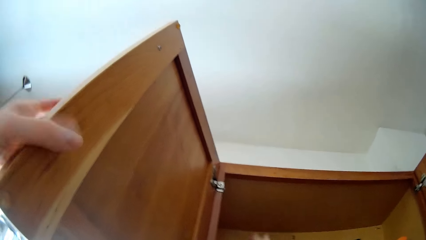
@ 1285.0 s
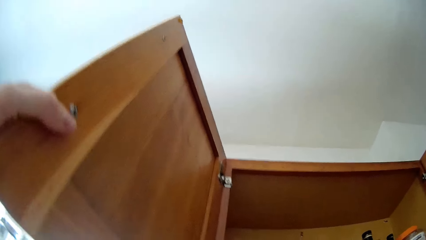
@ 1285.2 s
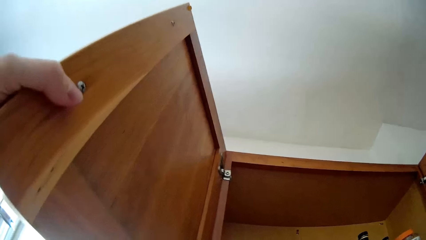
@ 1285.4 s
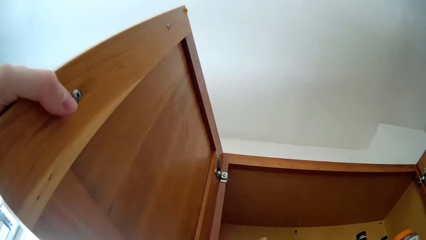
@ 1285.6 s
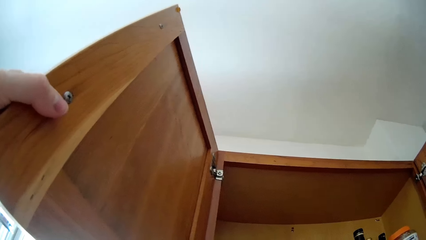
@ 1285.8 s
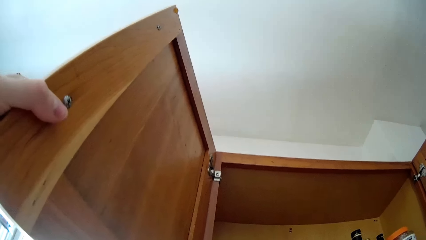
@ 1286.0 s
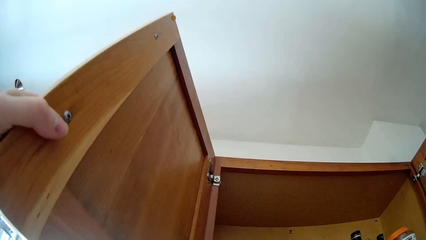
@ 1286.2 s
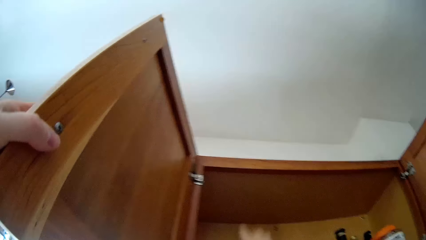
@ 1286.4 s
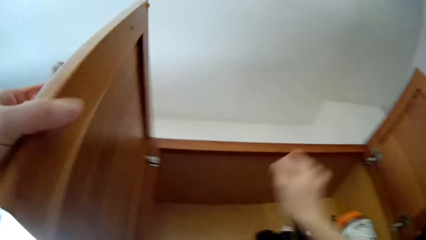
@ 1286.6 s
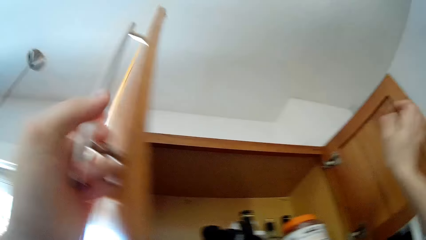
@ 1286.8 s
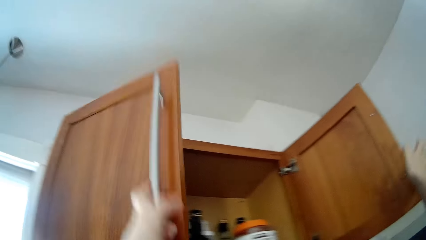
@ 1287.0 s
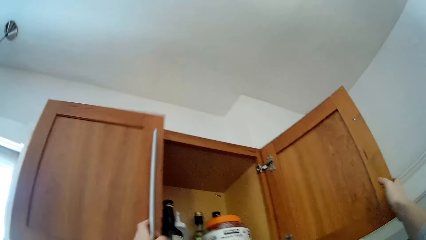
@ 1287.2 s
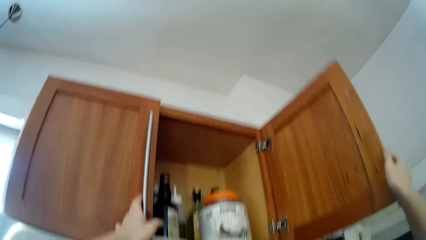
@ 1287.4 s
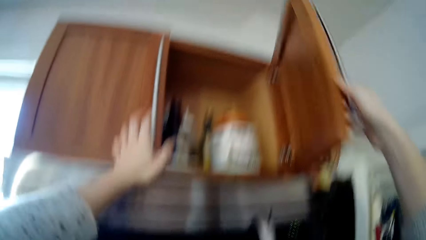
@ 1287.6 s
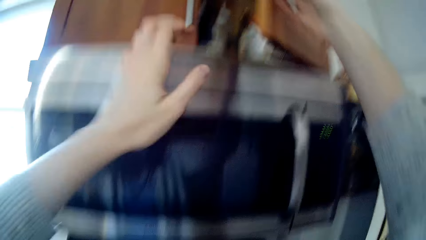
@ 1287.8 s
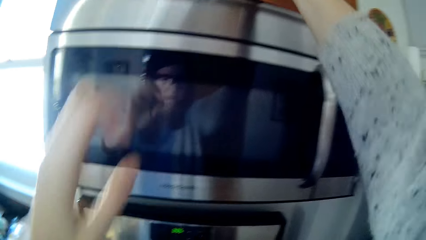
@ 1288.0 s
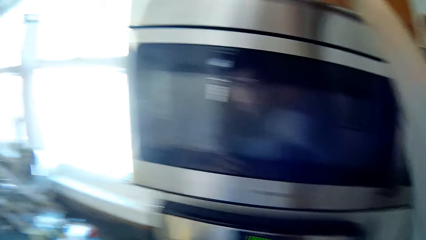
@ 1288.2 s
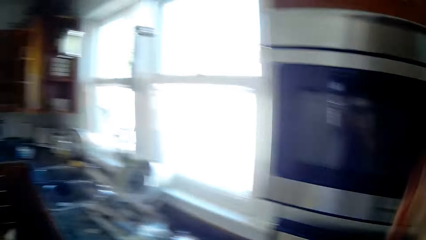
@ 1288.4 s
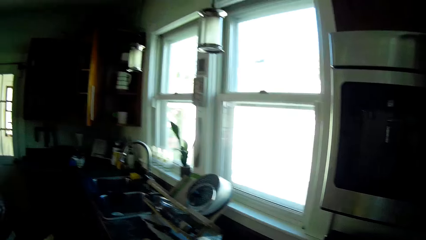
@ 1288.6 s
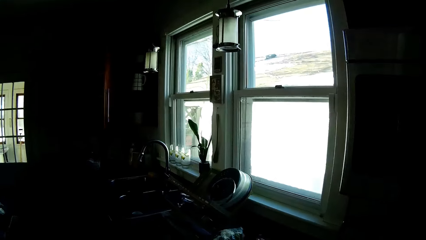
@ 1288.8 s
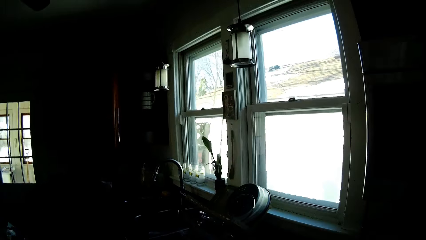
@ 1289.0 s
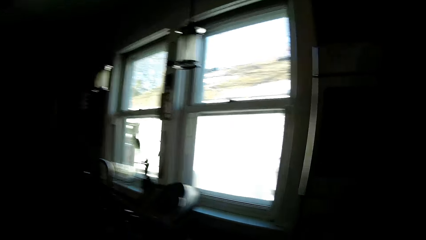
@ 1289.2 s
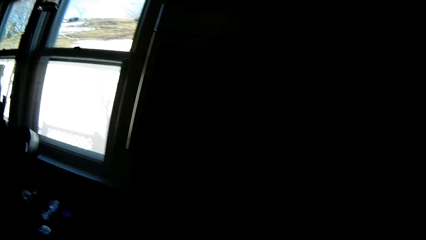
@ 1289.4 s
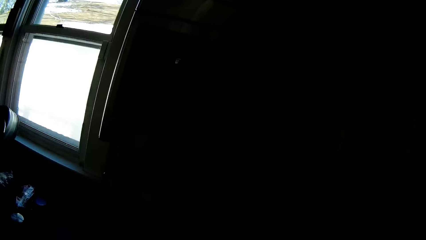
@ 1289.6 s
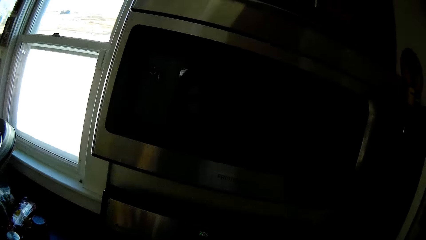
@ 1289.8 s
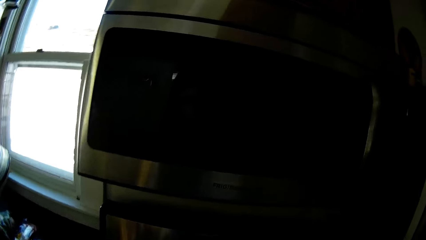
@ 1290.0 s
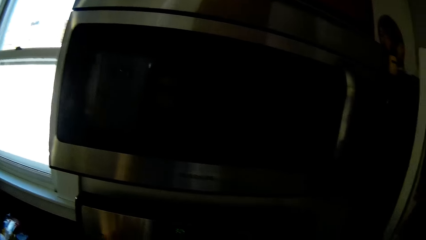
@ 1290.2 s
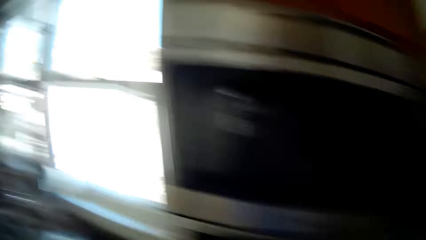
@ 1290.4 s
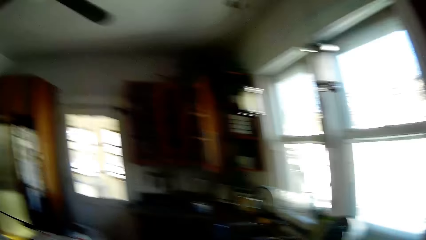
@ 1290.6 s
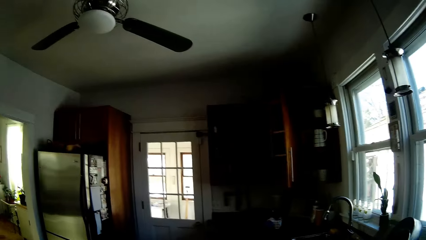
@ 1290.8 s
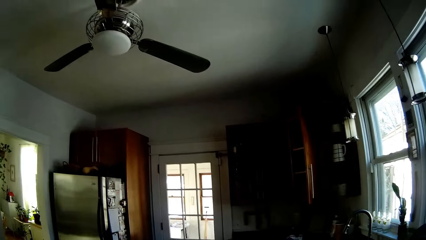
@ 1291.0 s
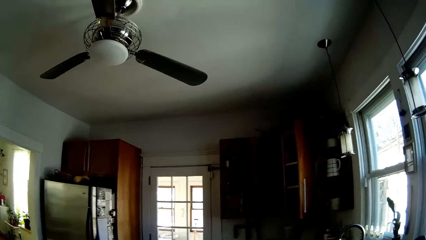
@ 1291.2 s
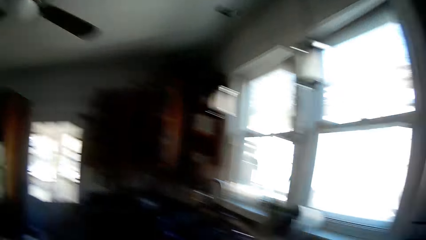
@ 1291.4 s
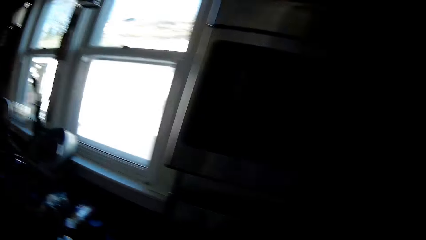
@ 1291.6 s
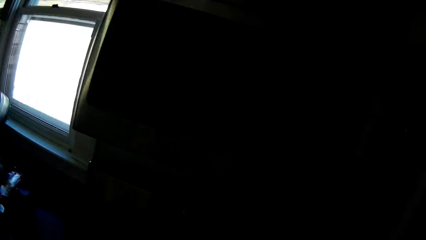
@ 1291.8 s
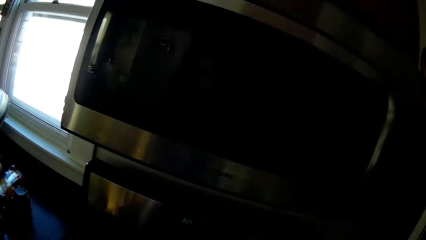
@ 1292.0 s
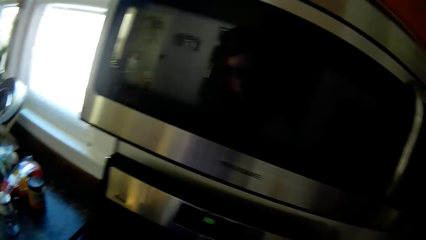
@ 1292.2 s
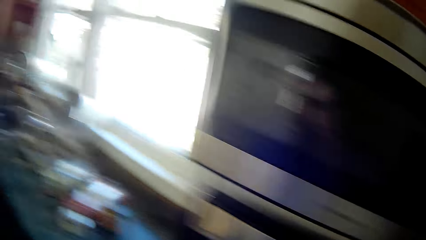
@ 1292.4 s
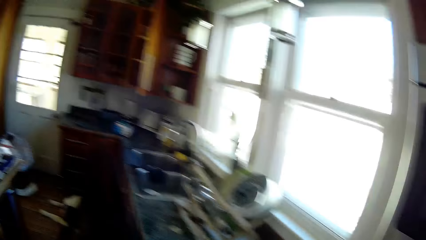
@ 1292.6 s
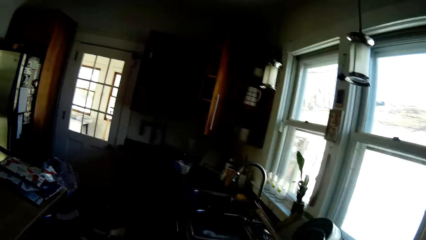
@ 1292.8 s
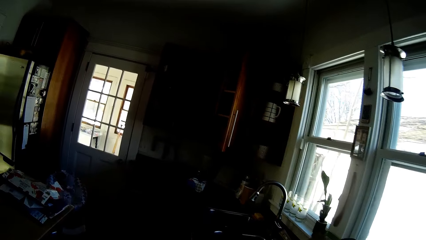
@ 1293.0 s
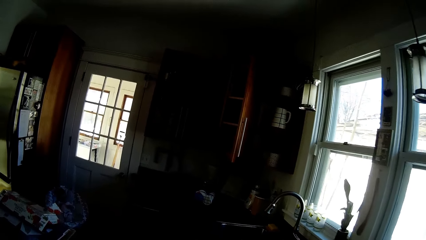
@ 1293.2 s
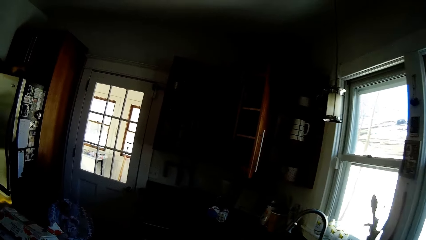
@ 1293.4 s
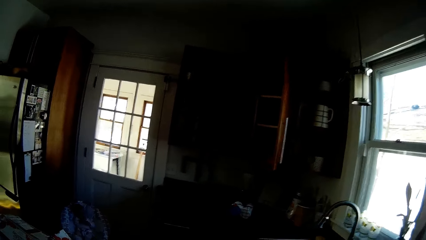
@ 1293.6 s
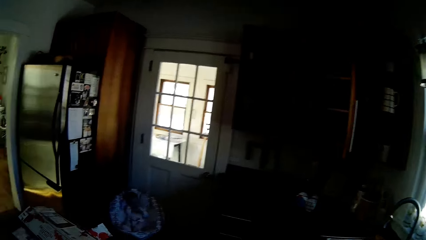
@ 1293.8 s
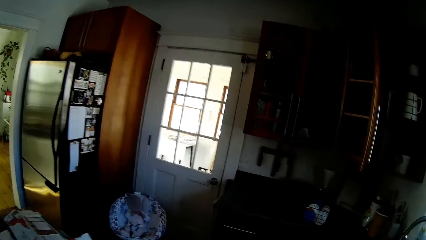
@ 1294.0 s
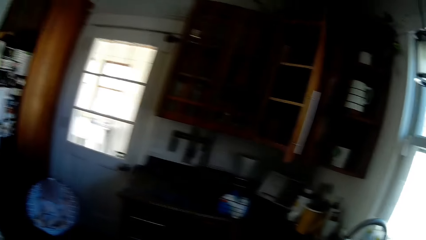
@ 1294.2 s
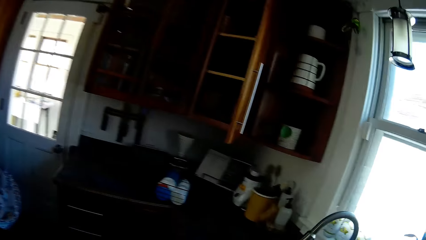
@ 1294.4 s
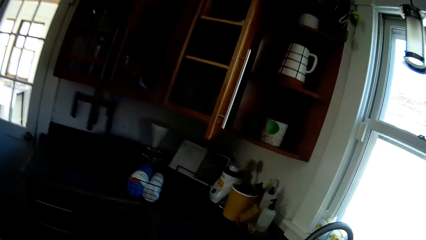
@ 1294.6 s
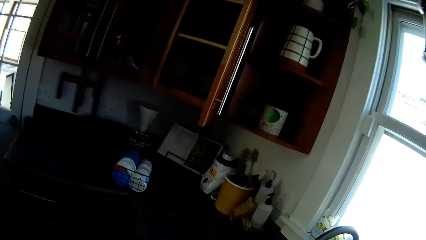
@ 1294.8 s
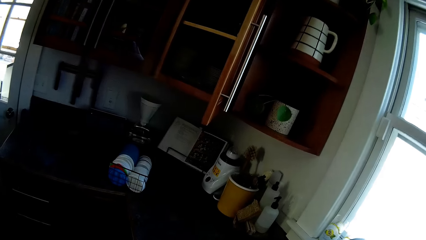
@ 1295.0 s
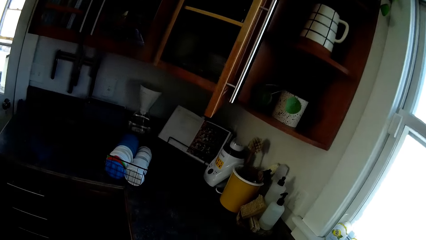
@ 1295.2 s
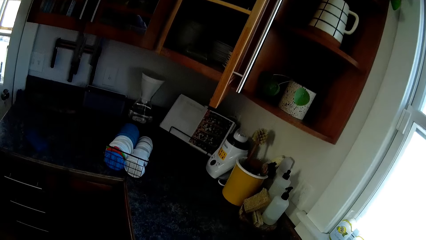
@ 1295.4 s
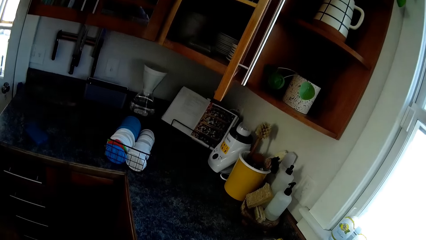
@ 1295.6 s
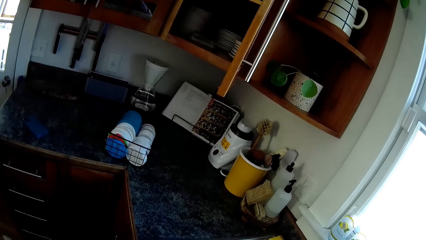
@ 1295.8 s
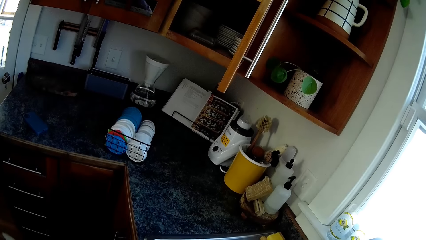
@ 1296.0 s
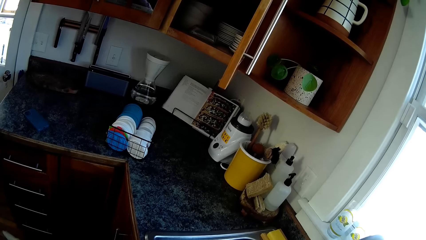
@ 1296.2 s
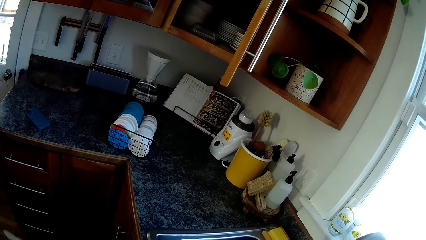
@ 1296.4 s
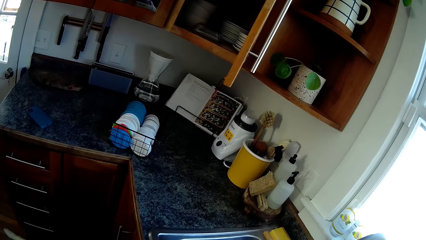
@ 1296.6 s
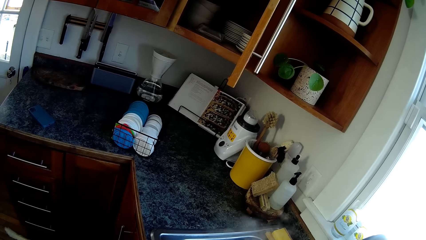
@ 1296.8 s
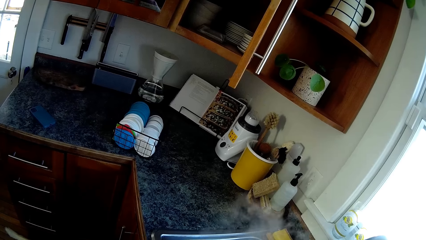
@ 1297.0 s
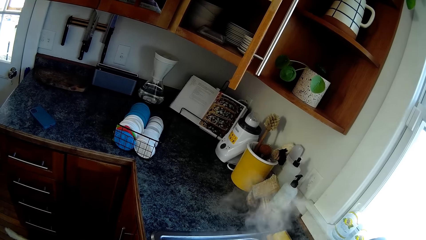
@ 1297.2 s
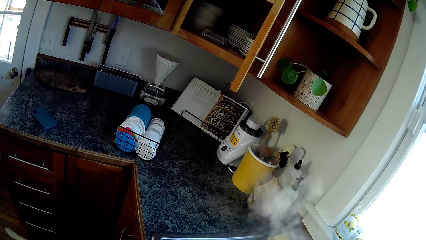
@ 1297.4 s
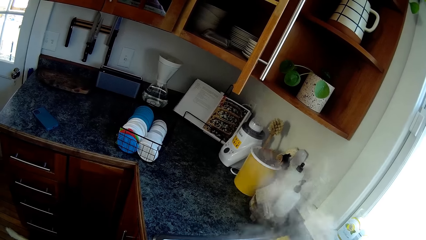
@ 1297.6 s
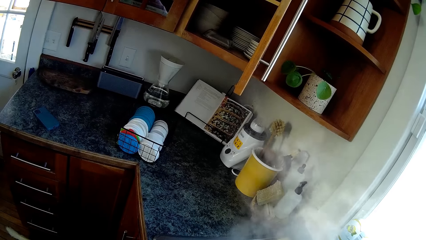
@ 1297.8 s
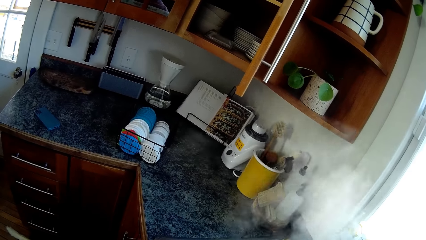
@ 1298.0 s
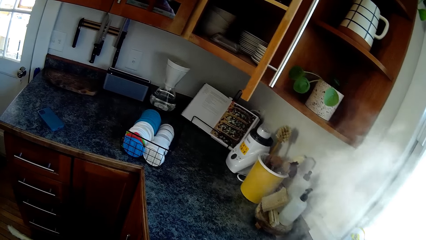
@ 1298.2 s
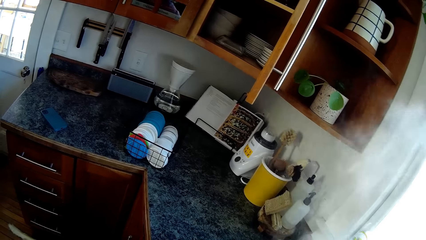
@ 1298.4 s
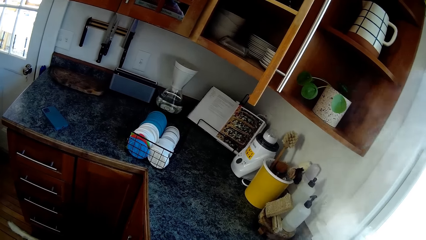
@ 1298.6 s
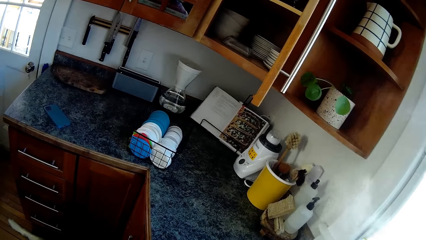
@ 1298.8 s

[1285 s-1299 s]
The camera wearer drops a polythene bag of spice in her right hand inside the kitchen cabinet. She holds the drawer door. She closes the cabinet doors with both hands. She walks in the kitchen.

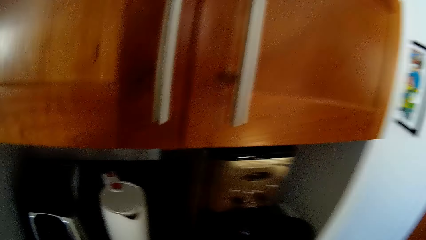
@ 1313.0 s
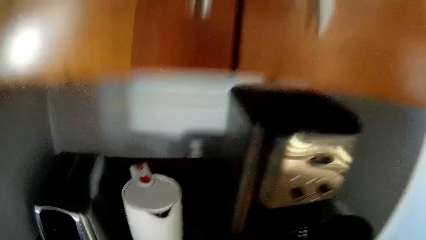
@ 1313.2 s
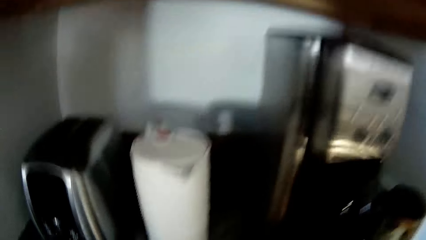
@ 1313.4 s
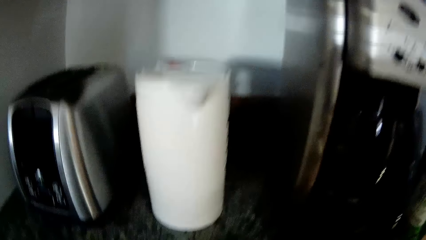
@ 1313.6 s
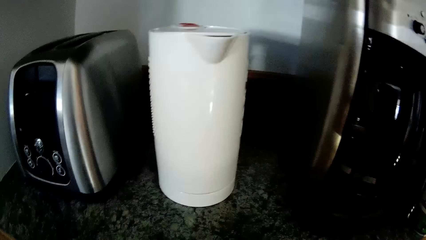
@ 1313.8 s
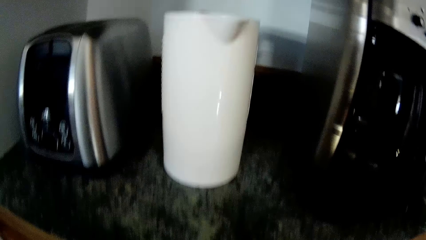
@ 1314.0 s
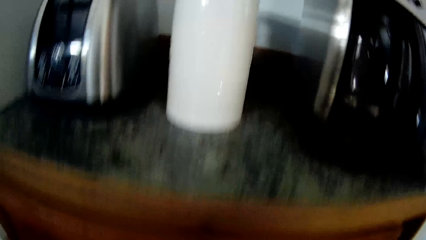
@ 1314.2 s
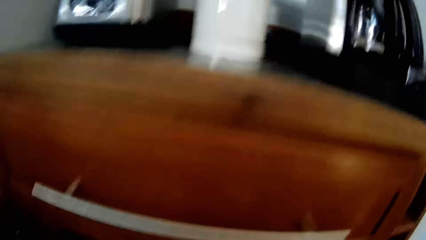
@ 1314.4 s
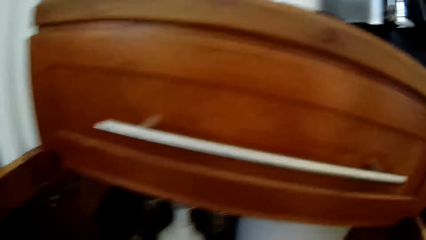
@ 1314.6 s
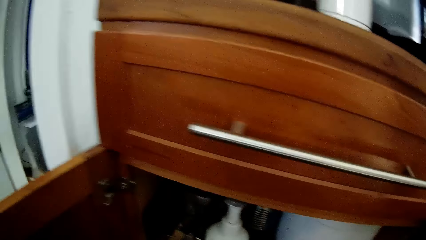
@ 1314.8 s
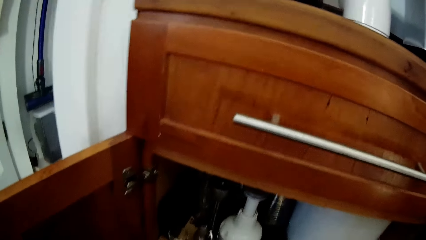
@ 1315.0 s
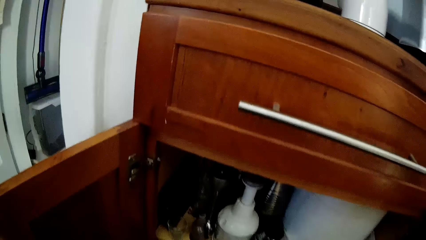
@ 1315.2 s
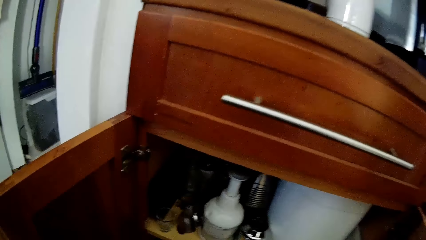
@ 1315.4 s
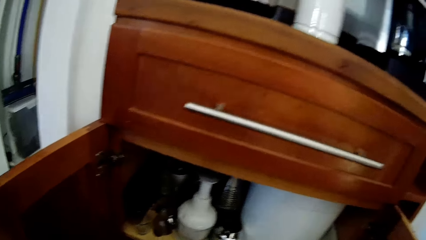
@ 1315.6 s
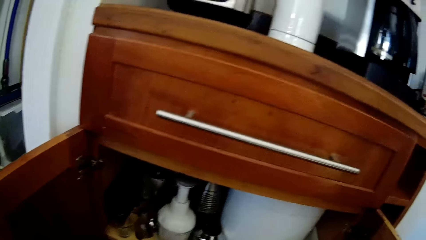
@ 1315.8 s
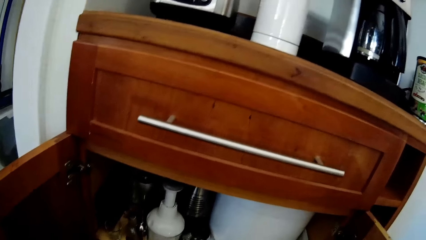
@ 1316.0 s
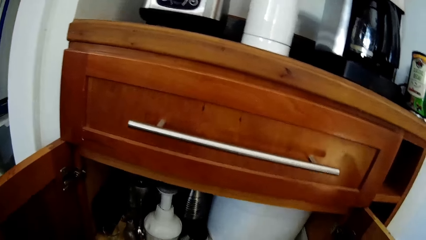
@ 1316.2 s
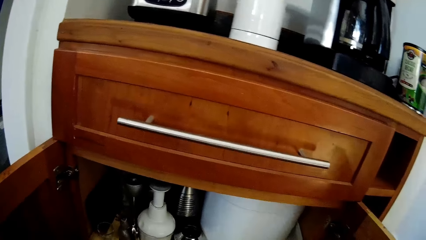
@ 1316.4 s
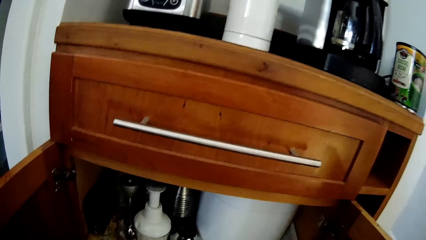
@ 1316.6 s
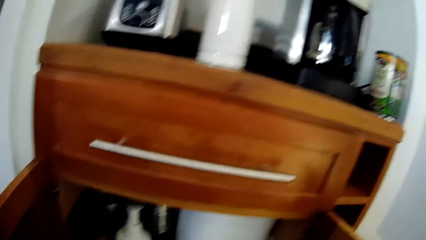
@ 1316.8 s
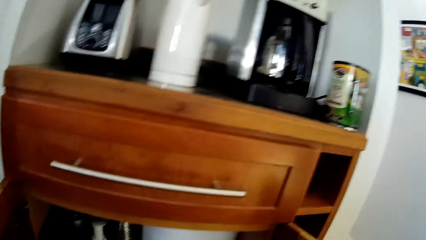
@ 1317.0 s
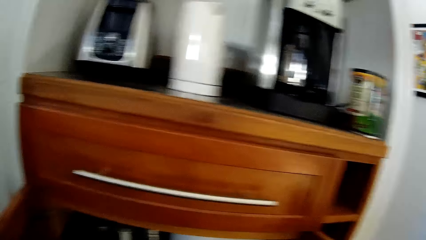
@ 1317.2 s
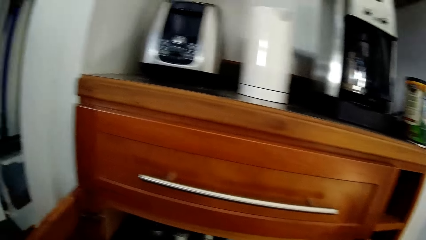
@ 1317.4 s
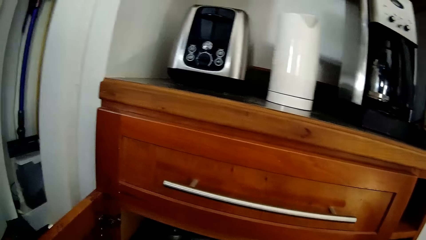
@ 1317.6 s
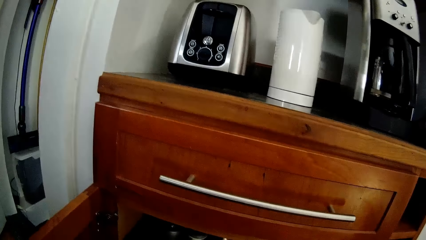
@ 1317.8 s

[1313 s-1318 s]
The camera wearer opens a kitchen cabinet door with her hands. She bends down. She converses with a man.
